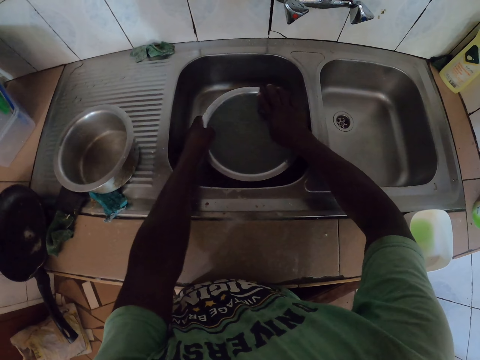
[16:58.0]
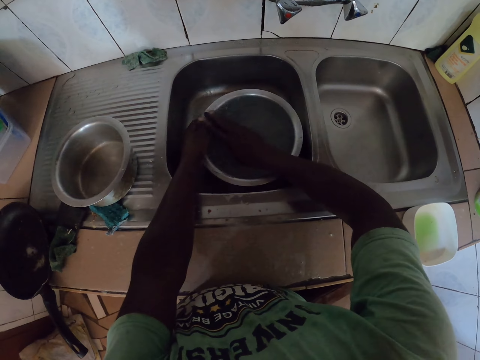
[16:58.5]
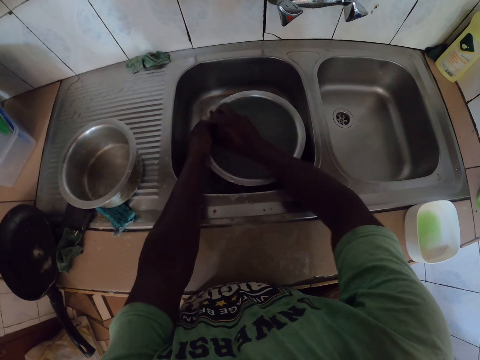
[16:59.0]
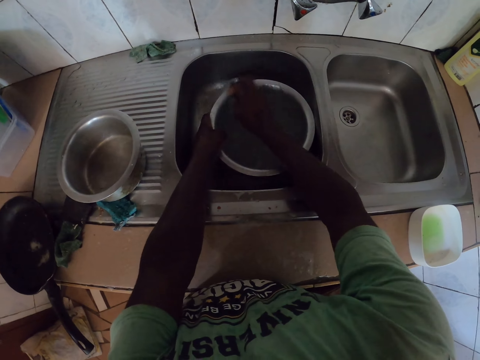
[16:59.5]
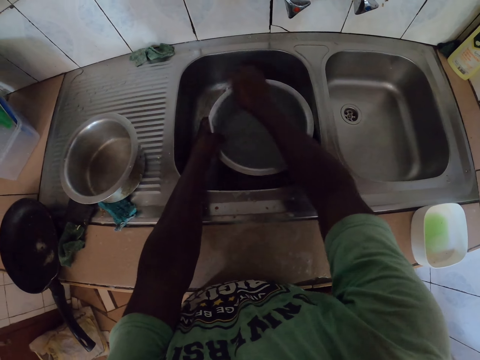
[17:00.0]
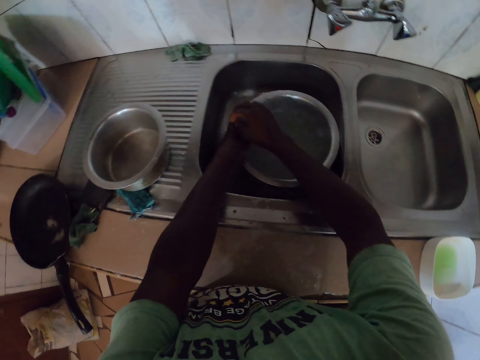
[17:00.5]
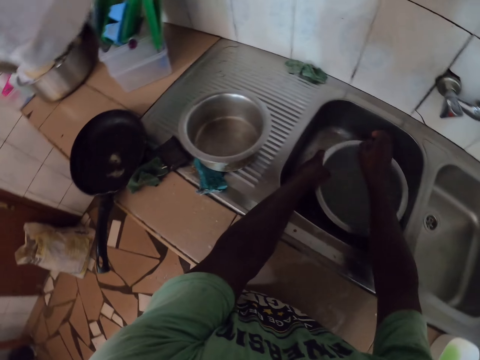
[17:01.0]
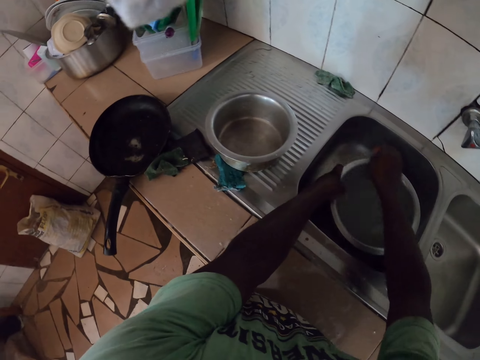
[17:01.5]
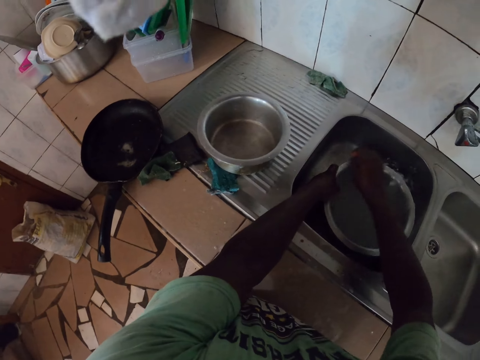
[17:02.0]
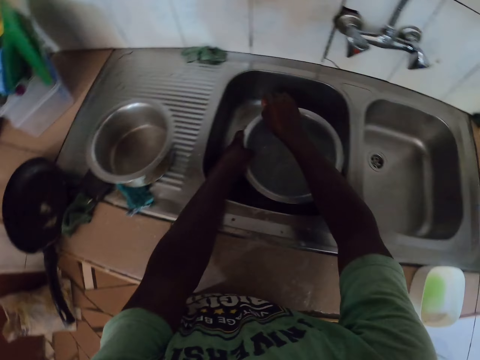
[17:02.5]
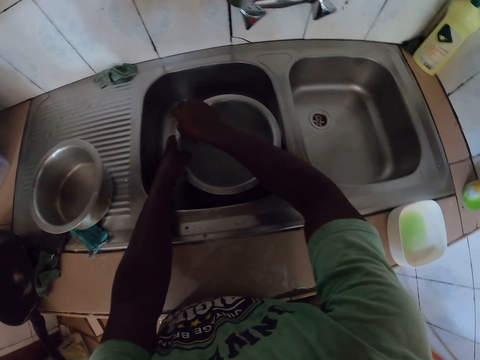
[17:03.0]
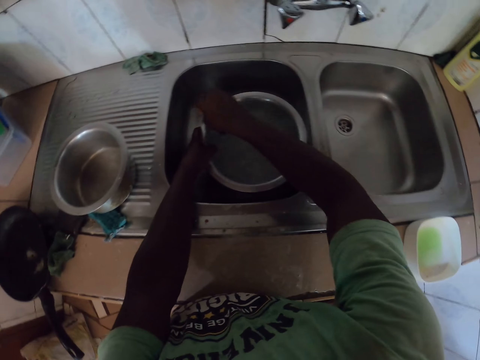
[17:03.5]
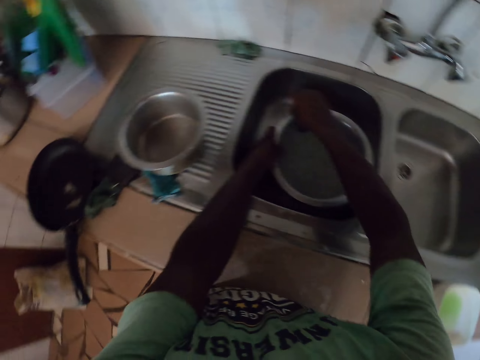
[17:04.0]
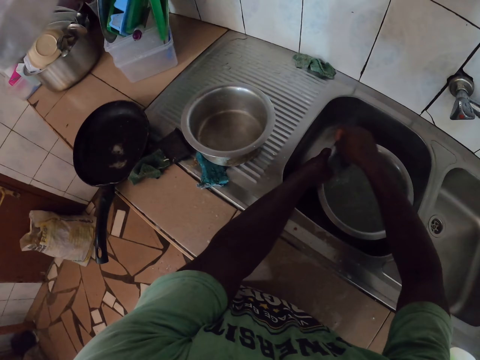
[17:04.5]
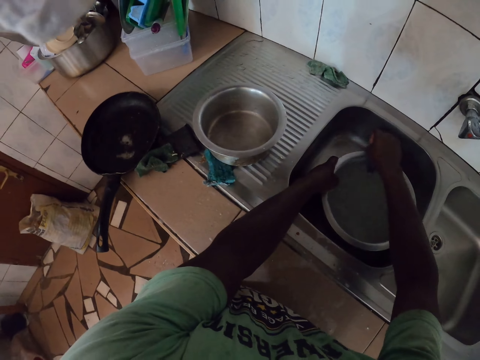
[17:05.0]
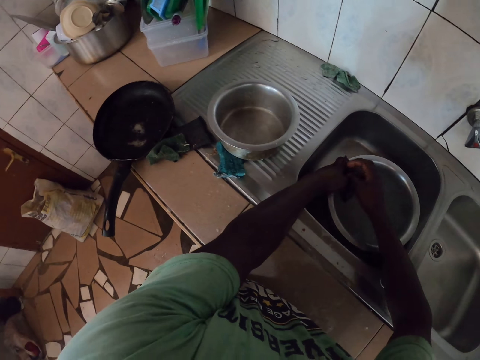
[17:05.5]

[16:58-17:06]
The camera wearer cleans a cooking pot. They look around.

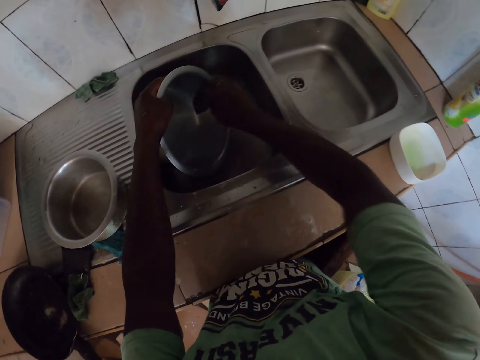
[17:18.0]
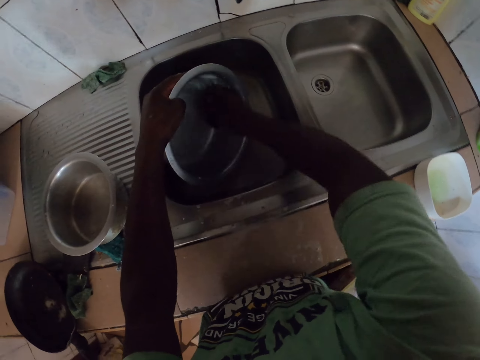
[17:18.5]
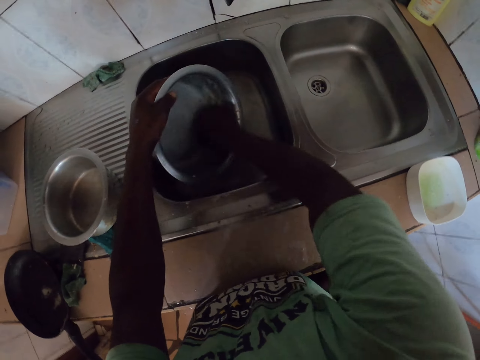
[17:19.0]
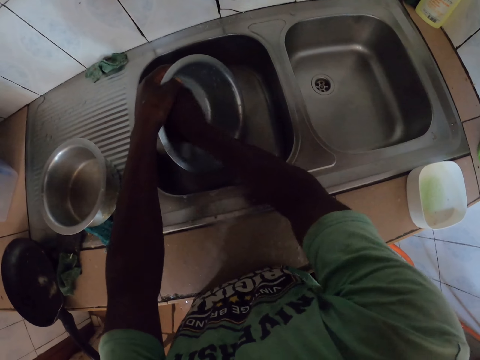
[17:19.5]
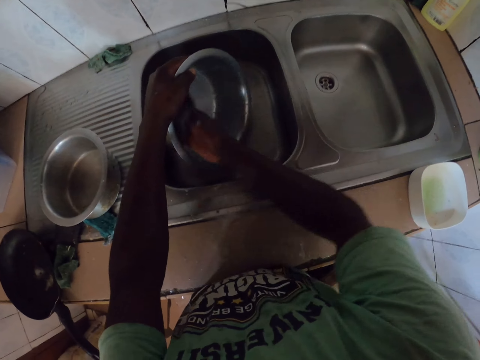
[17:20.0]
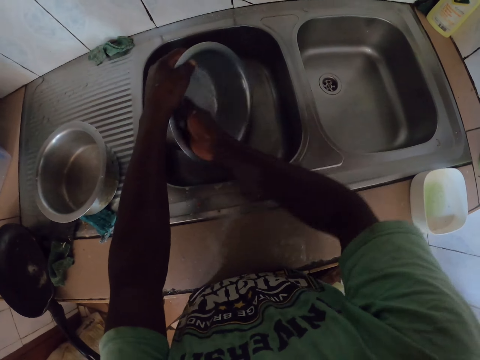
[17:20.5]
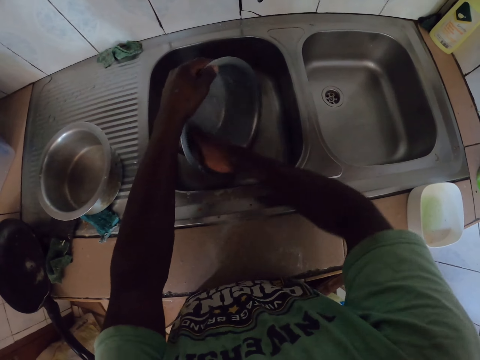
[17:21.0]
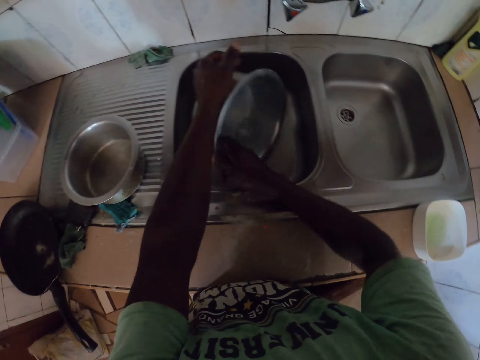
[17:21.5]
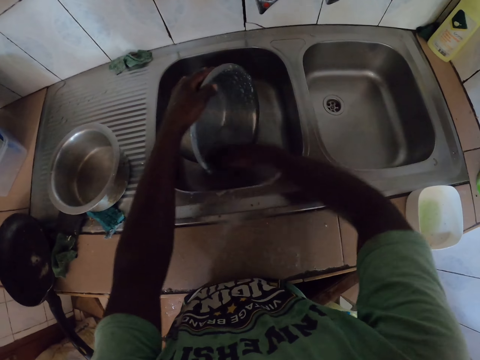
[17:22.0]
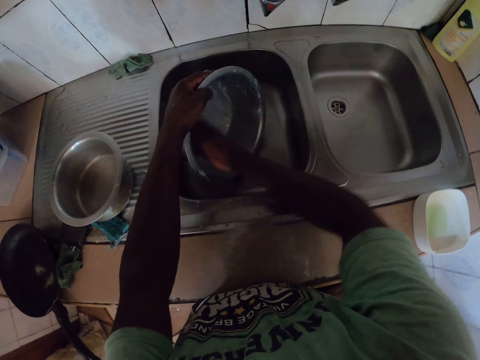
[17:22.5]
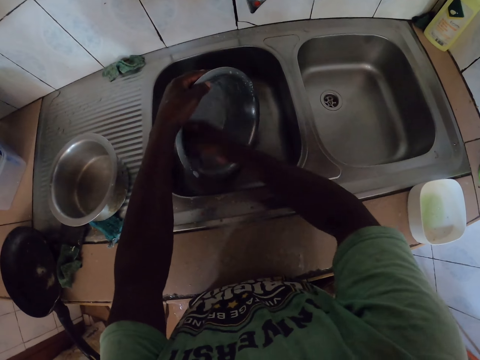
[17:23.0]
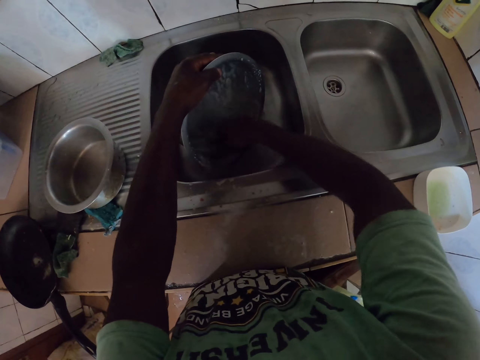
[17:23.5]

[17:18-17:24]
The camera wearer cleans a cooking pot.

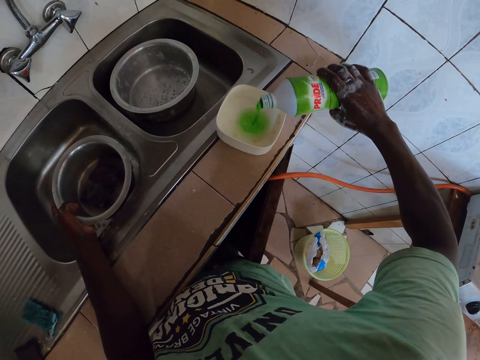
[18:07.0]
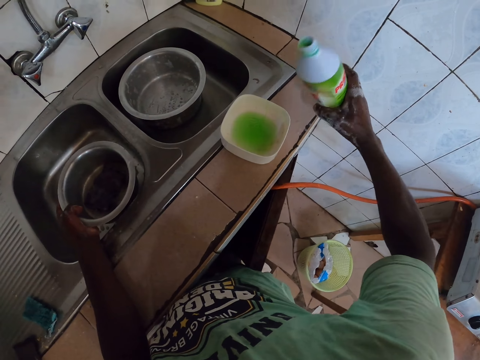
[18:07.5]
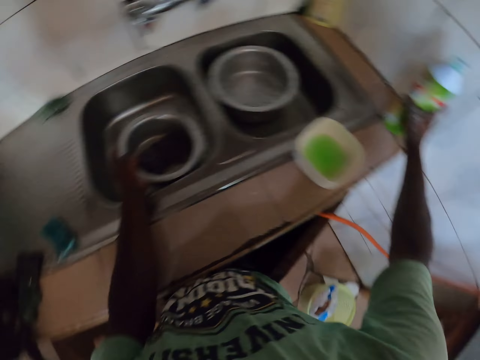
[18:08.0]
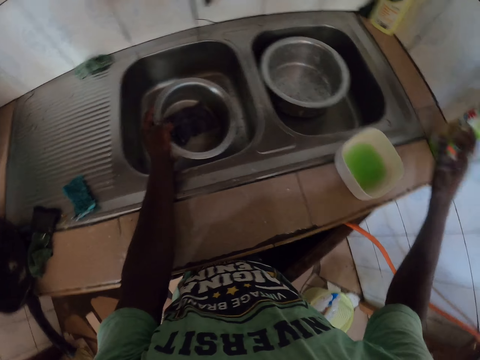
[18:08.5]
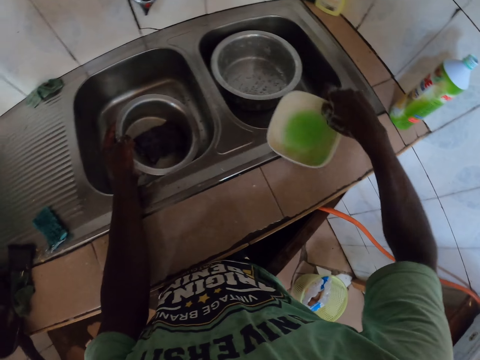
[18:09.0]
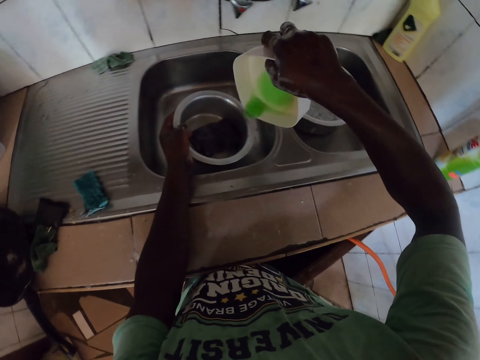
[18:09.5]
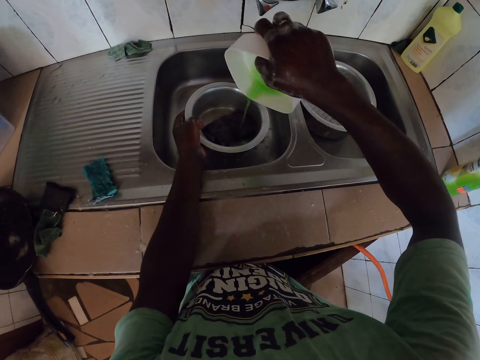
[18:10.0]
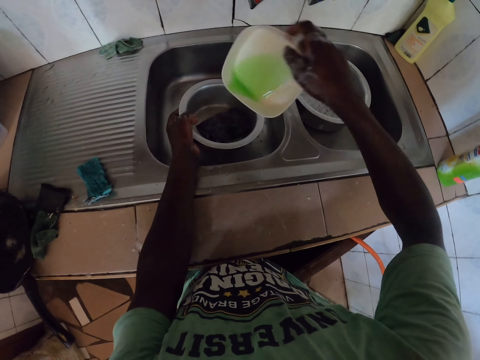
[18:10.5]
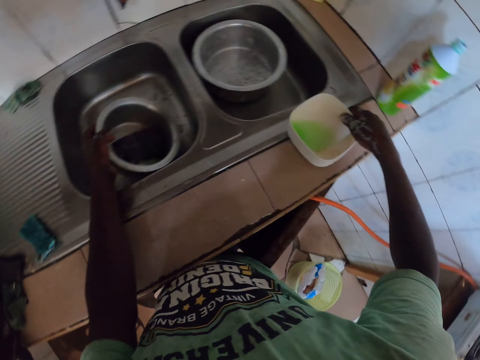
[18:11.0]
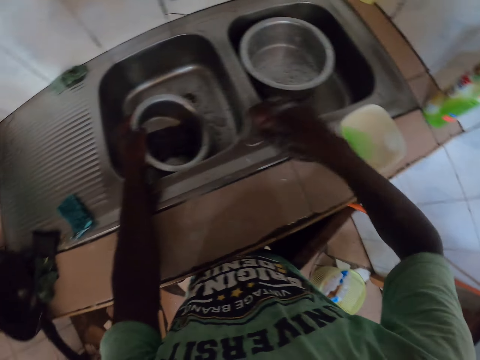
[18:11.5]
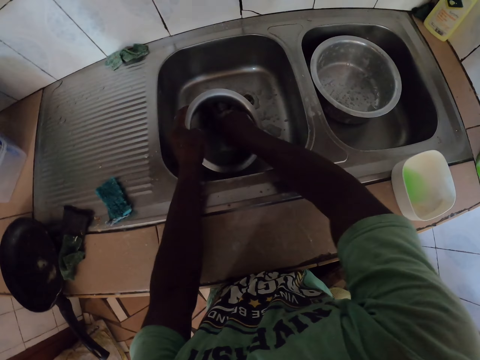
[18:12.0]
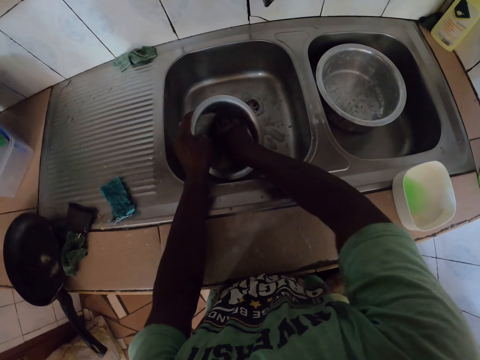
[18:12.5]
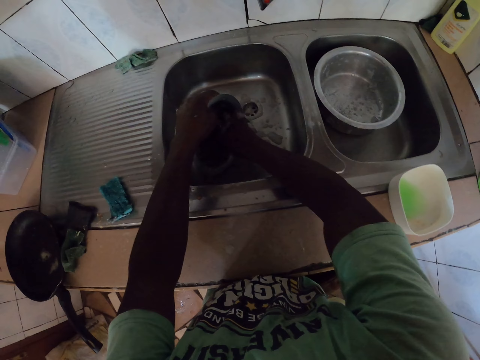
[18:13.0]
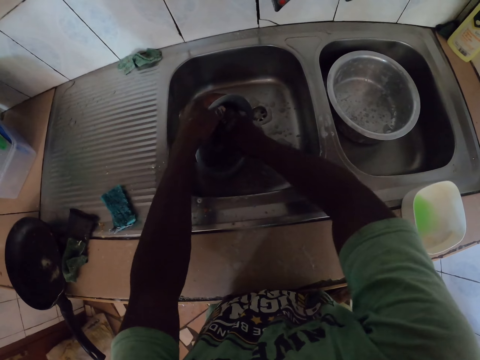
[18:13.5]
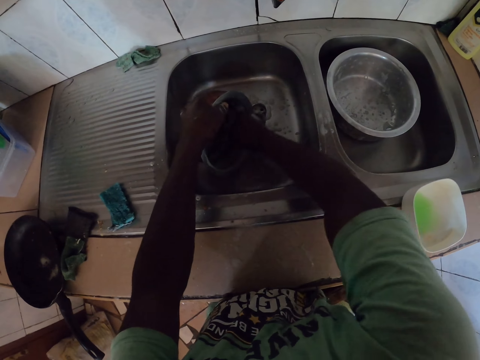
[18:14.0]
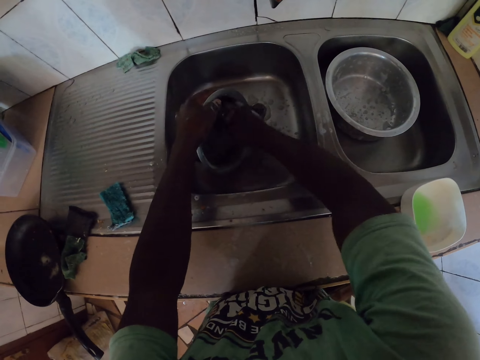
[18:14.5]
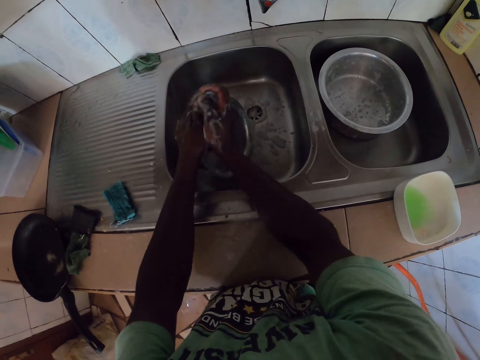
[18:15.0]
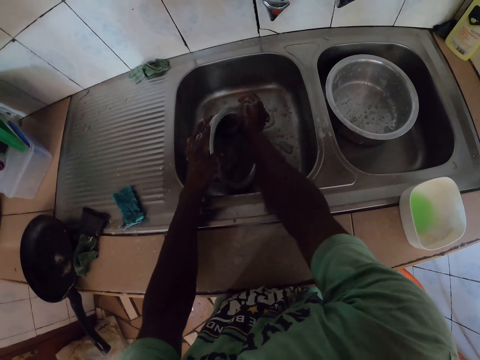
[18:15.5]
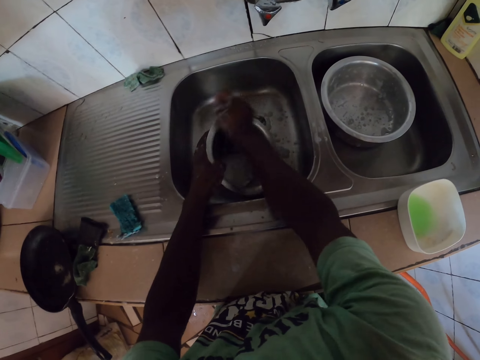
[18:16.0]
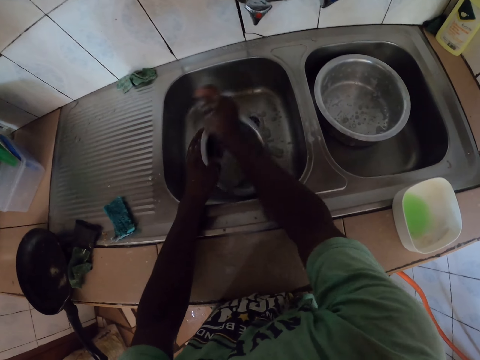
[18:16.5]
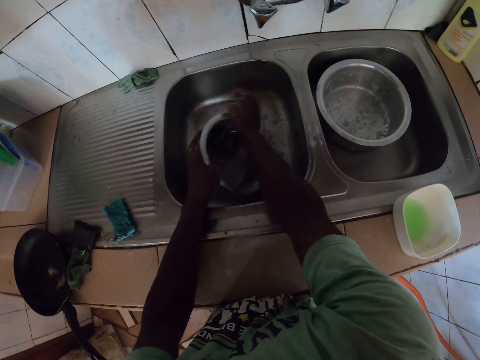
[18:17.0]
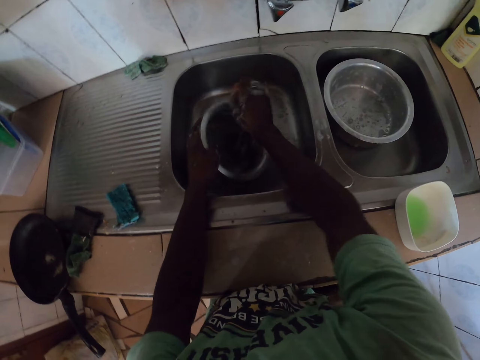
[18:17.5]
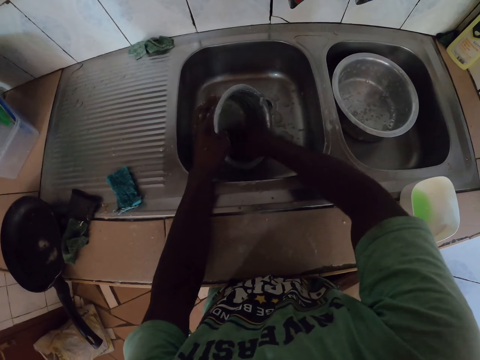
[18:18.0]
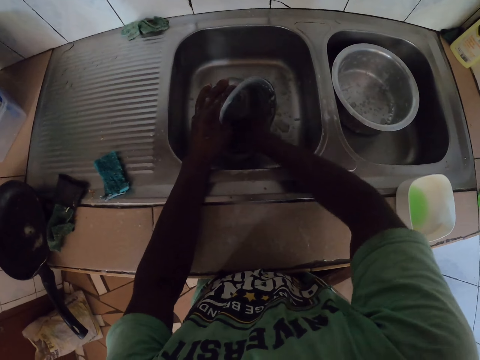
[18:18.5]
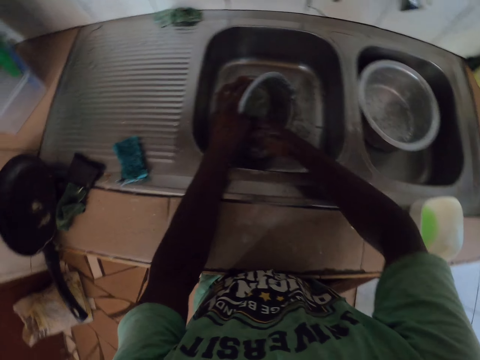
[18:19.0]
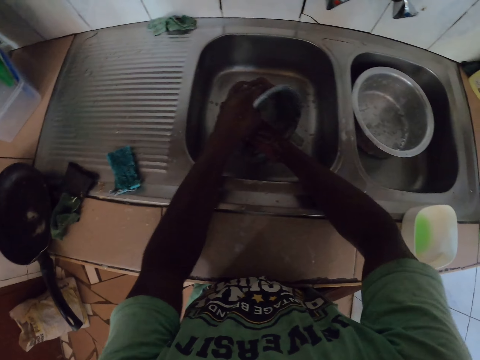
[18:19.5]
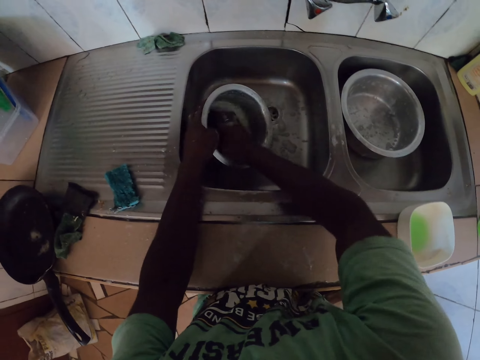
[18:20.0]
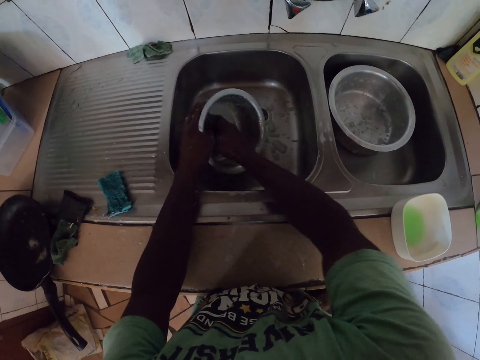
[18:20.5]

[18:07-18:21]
The camera wearer pours soap in the cooking pot. They clean the cooking pot.
